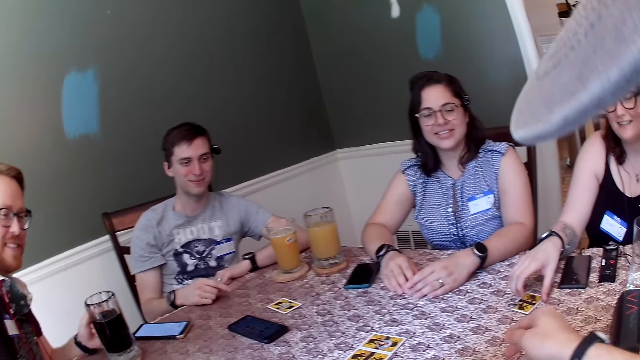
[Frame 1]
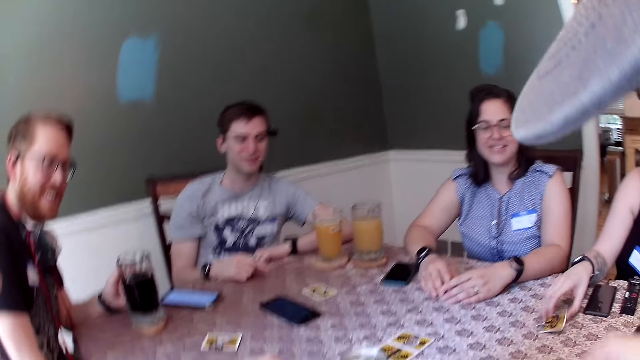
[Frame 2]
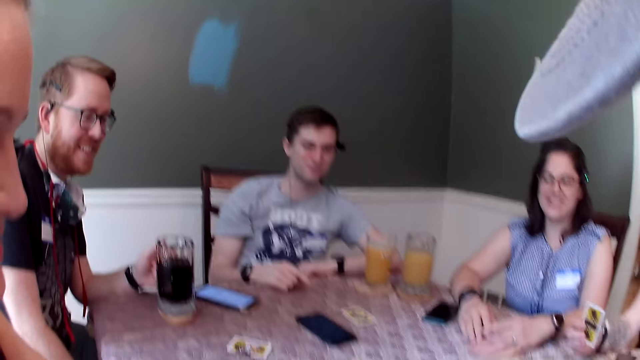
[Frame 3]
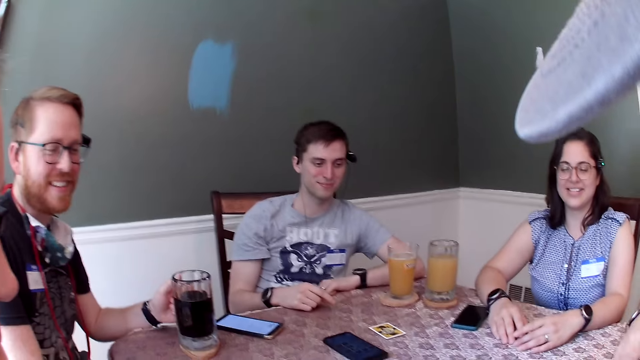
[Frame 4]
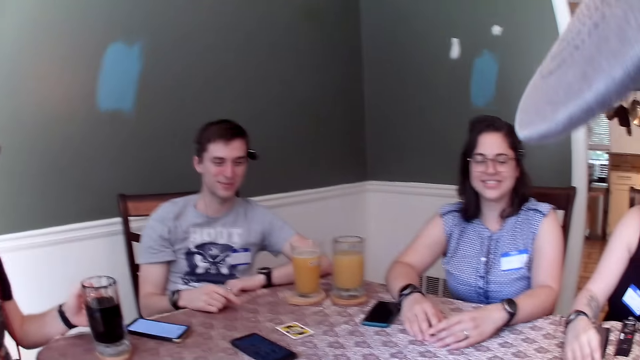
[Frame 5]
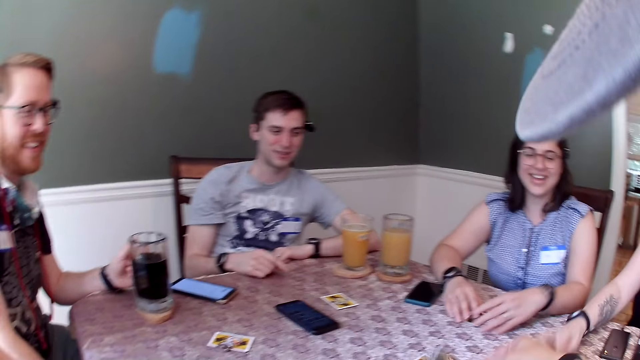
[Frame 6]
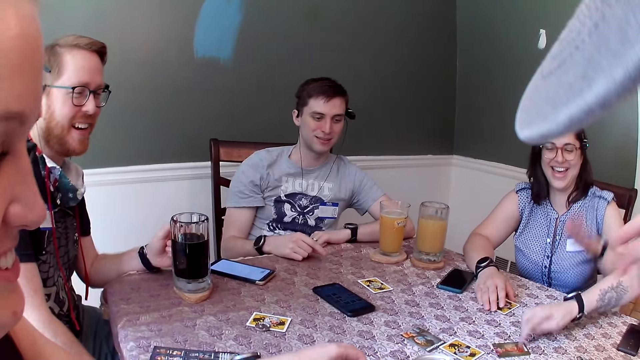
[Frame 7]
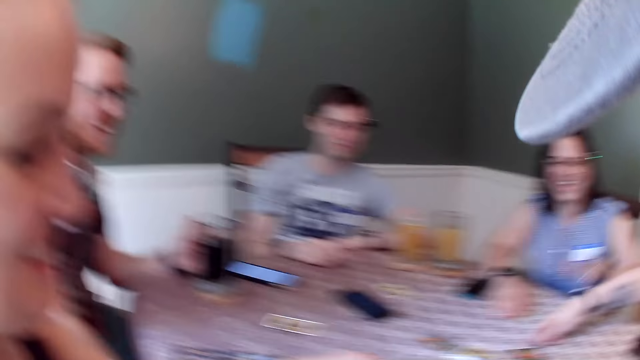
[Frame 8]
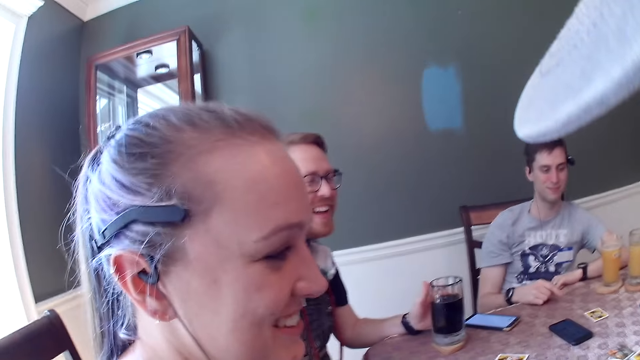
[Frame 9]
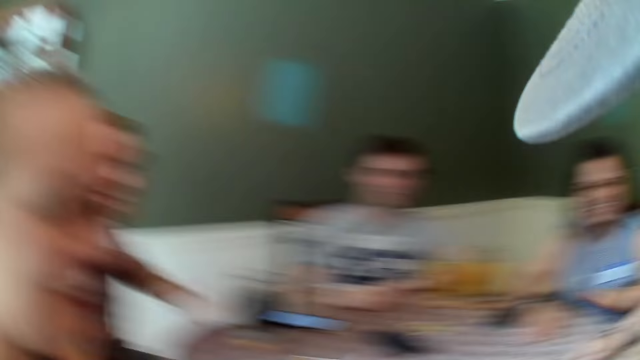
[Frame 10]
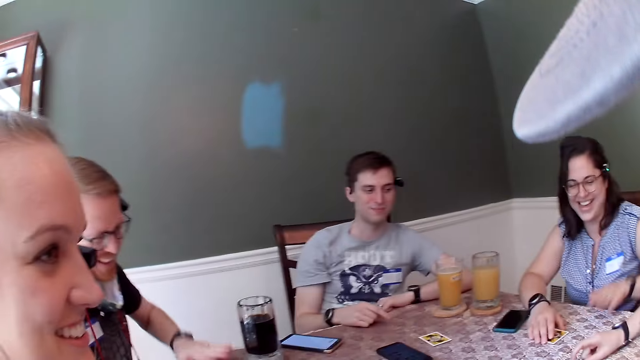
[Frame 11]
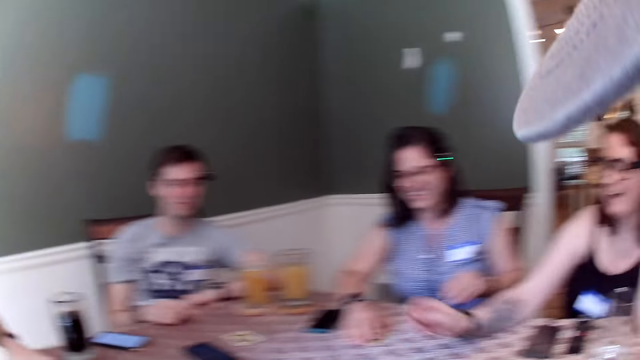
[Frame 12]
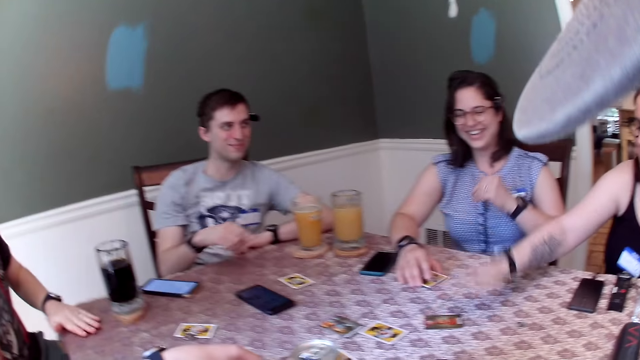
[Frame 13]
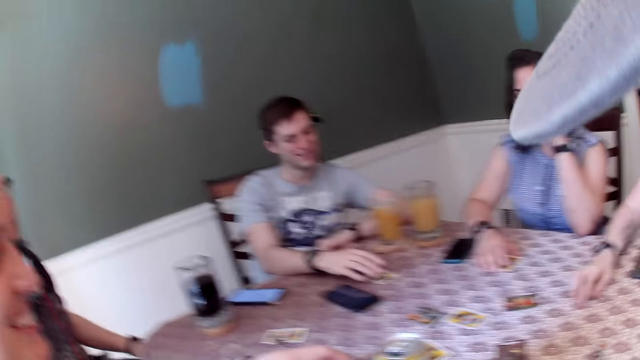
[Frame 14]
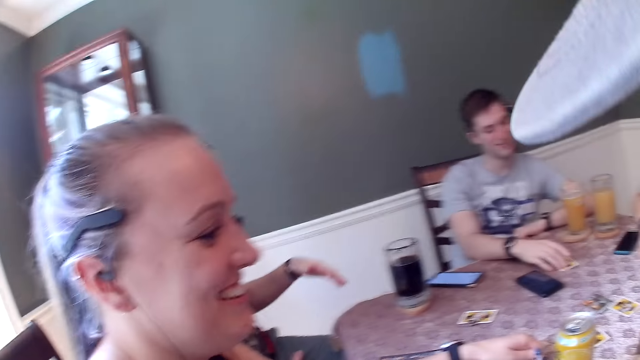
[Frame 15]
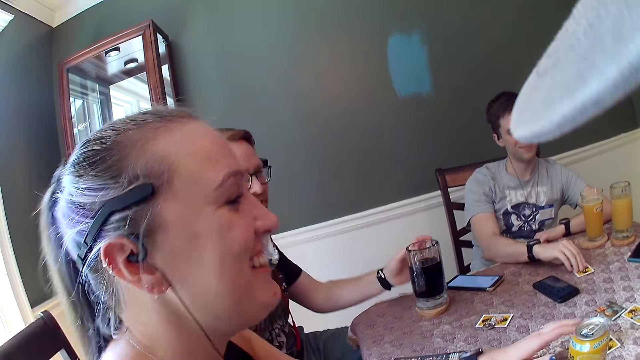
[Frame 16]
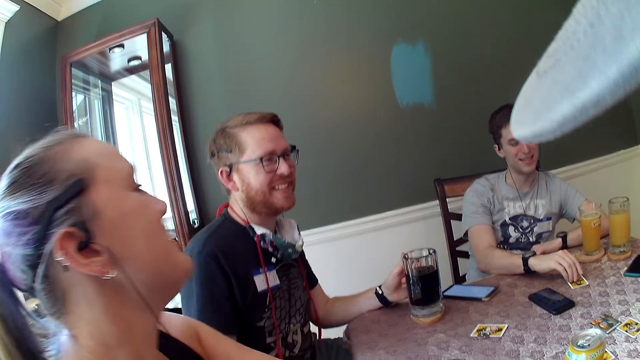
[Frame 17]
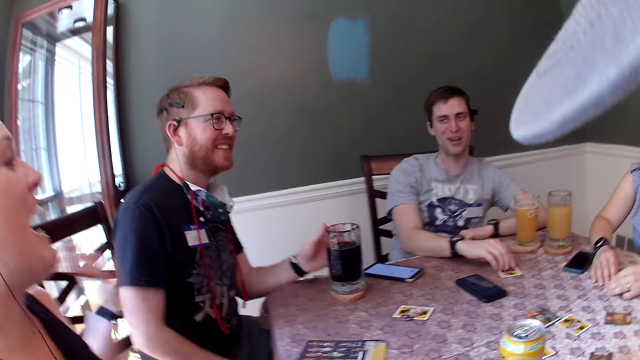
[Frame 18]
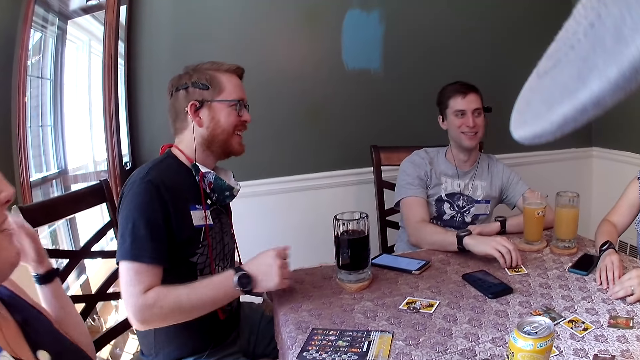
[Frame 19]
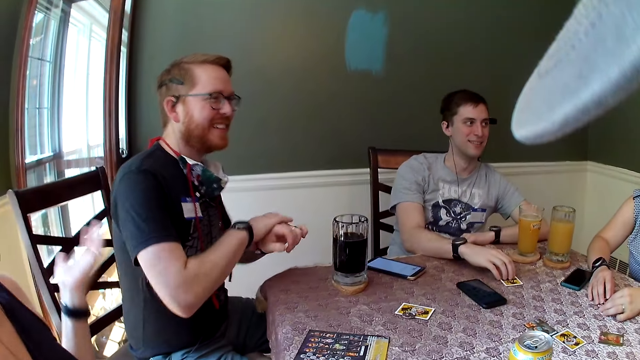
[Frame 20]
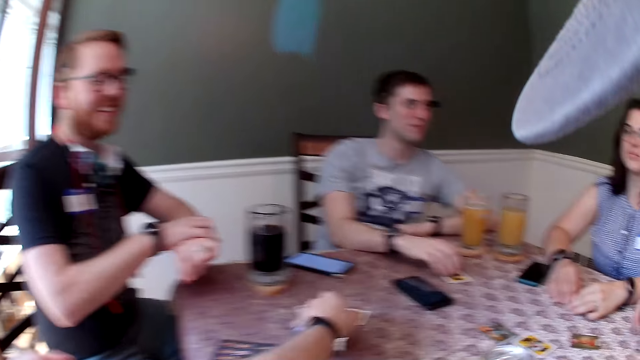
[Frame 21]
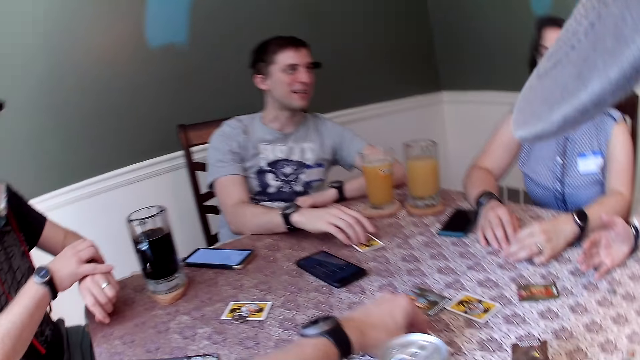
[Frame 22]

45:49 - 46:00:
The camera wearer flips a game card from the dining table with his right hand. A woman flips a game card on the table with her right hand. The camera wearer gesticulates with his right hand. The woman is picking a card from the table. The camera wearer places his right hand on the dining table. Another woman taps her left hand on the dining table. A man places his left hand on a glass cup on the dining table and taps his left hand on the dining table. The man taps his left hand on the dining table again. The first woman taps her right hand on the dining table and converses with the group of people in the dining area. The other woman touches her face with her left hand. The man converses with the group of people in the dining area. A third woman gesticulates with her left hand. Another man converses with the group of people in the dining area. The first man scratches his left hand with his right hand.

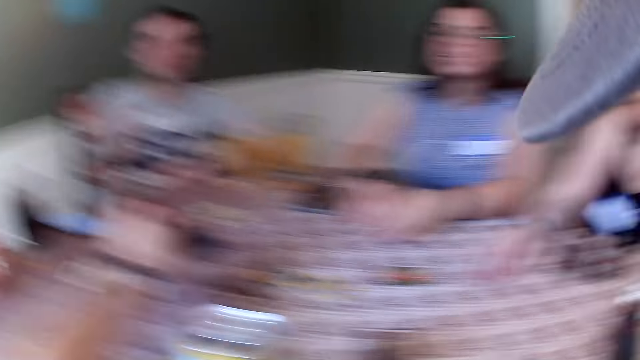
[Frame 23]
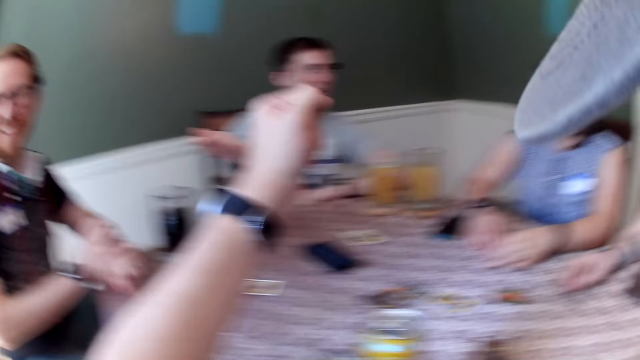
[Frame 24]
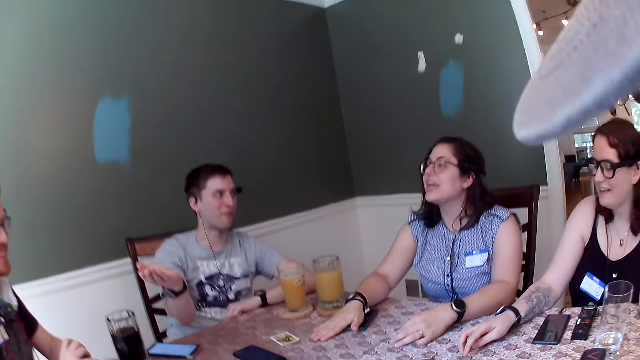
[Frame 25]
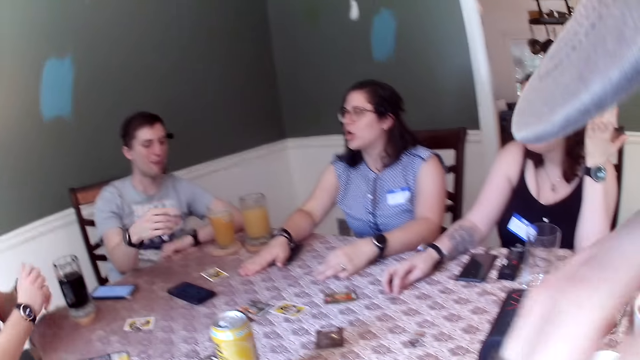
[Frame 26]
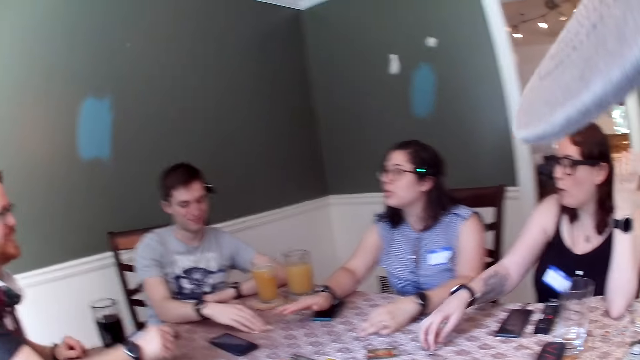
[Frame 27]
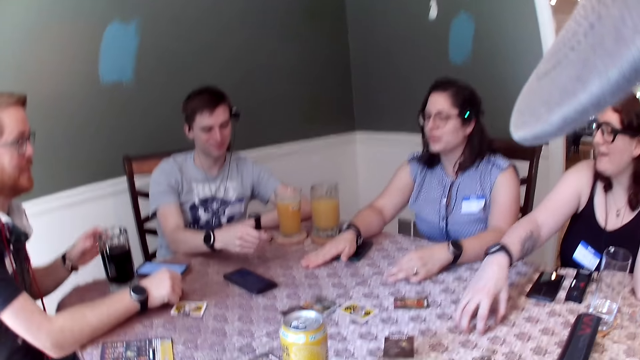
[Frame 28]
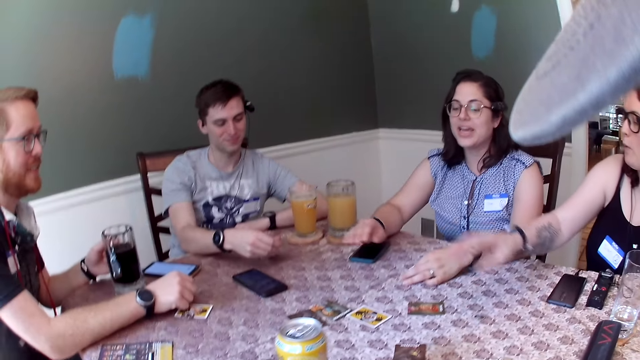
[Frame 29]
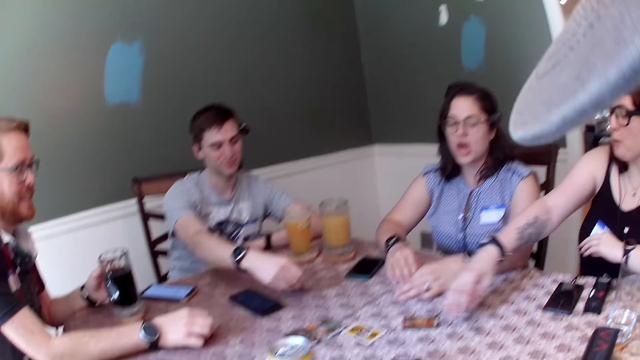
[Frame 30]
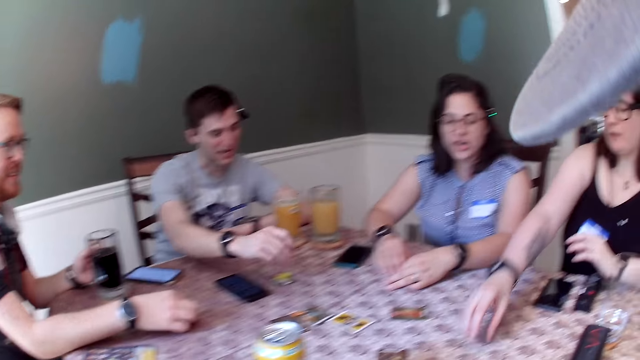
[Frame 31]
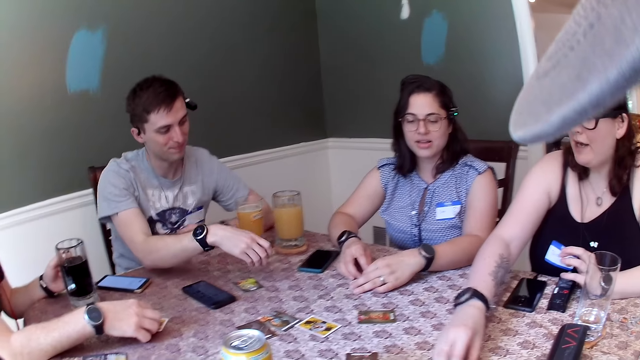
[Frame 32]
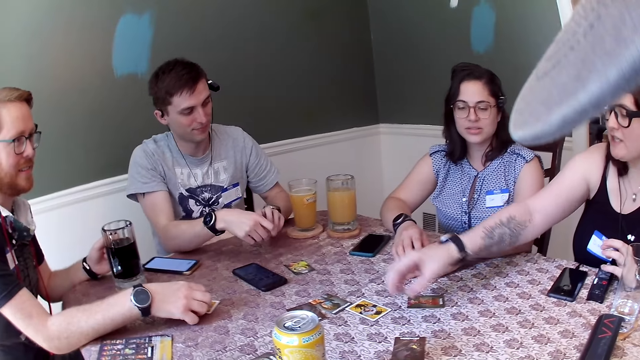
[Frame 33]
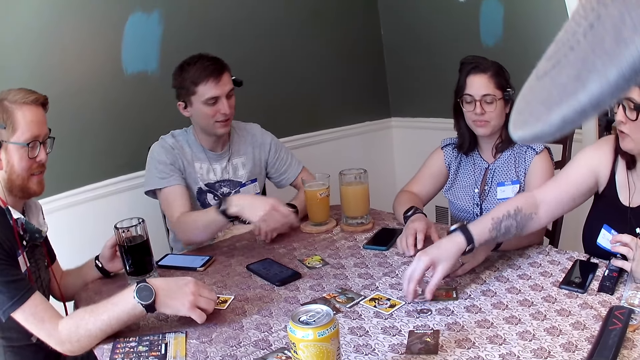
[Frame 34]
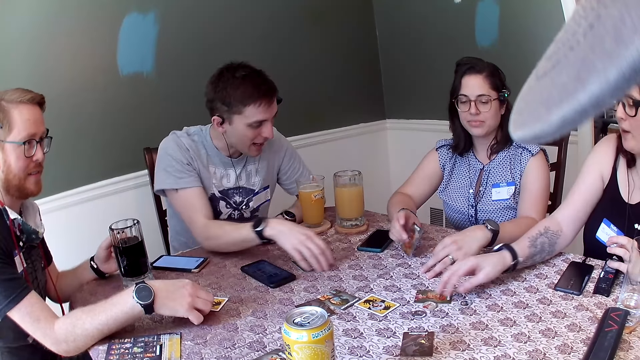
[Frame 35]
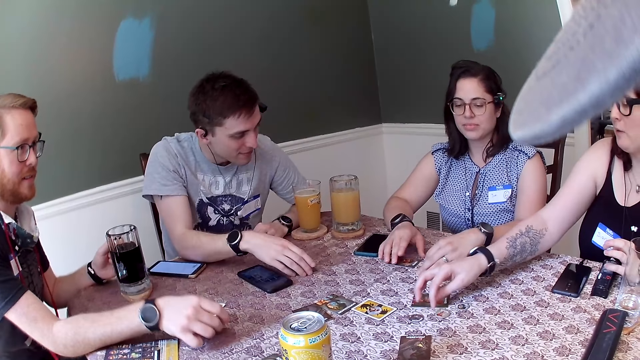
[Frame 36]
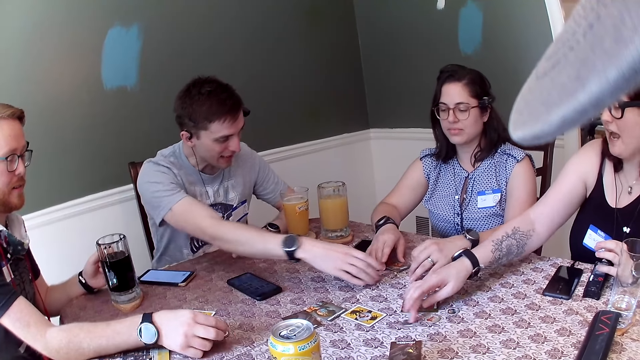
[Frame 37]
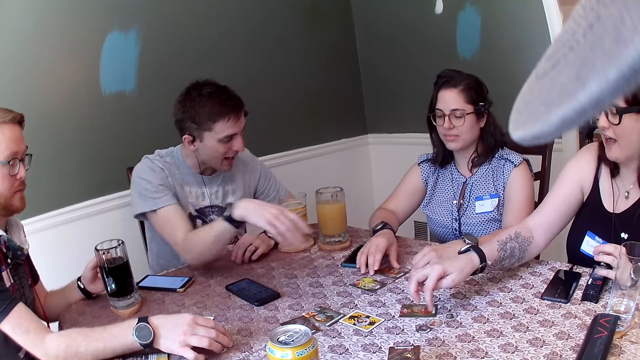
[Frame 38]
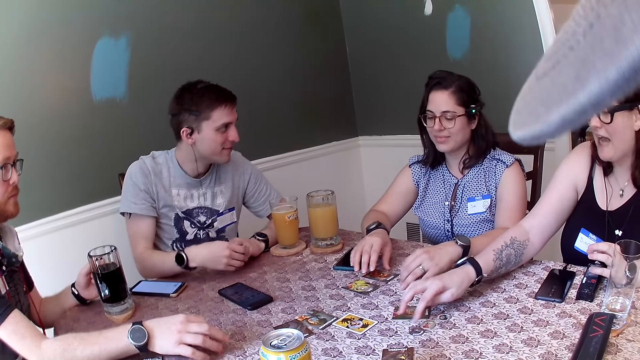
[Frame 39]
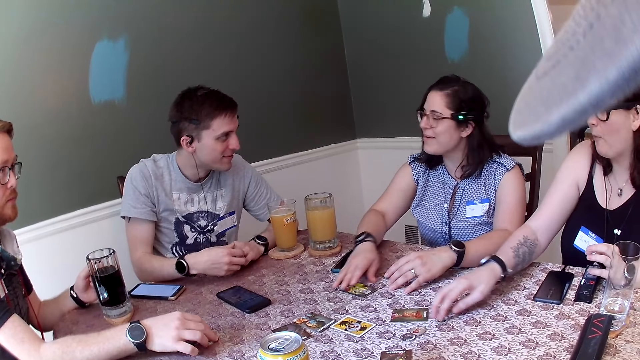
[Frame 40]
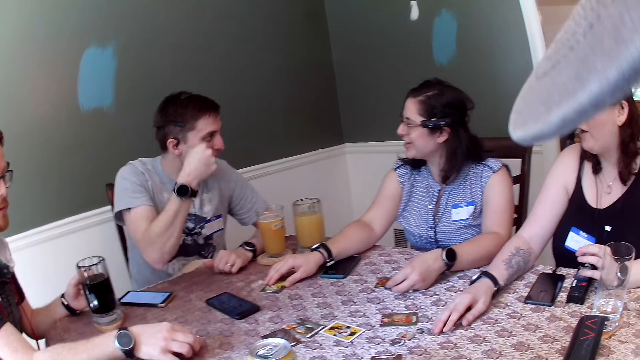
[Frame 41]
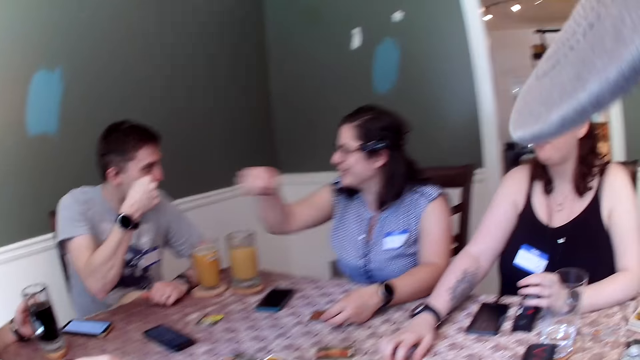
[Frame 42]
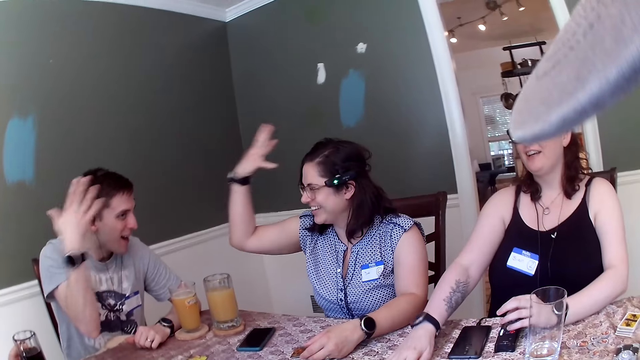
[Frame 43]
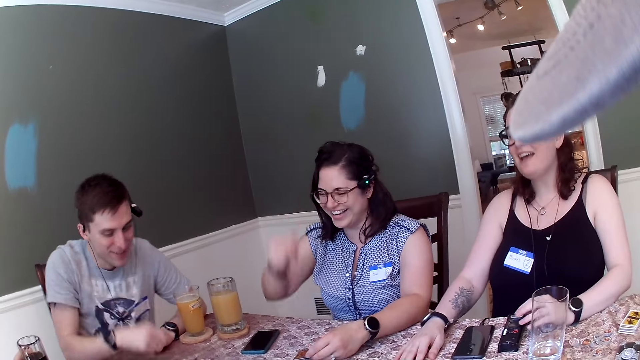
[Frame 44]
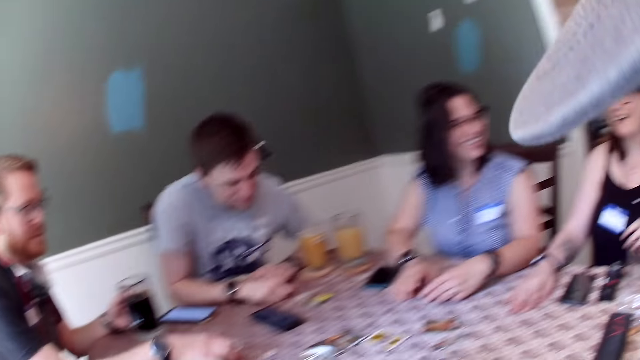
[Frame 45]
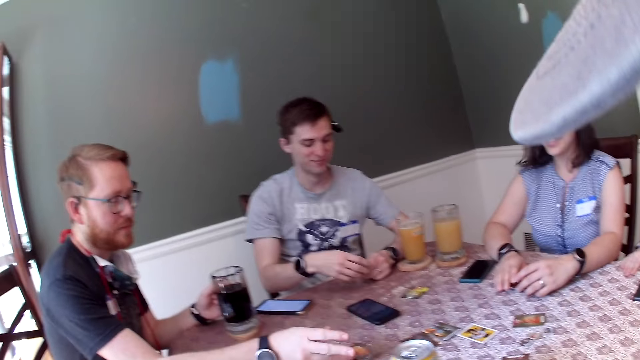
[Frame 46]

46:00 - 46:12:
A woman picks a game card from the dining table with her left hand and places the game card on the dining table with her left hand. She converses with the group of people in the dining area. A man gesticulates with his right hand. Another woman converses with the group of people in the dining area. The man picks a game card from the dining table with his right hand. The second woman gesticulates with her right hand. The man places the game card on the dining table with his right hand. The second woman converses with the group of people in the dining area. She picks a game chip from the dining table with her right hand and places the game chip on the dining table with her right hand. She picks game chips from the dining table with her right hand and places the game chips on the dining table with her right hand. The man is moving cards on the table. A third woman flips a game card on the dining table with her right hand. The man picks a game card on the dining table with his right hand. The second woman moves a game card across the dining table with her right hand. The man places the game card in his right hand on the dining table. The man scratches his left hand with his right hand. The second woman moves a game card across the dining table with her right hand. The third woman and the man interact.
